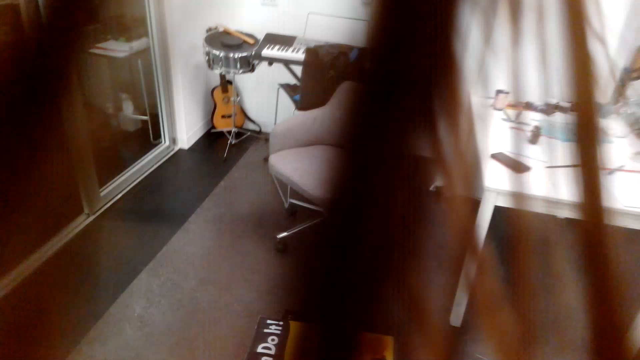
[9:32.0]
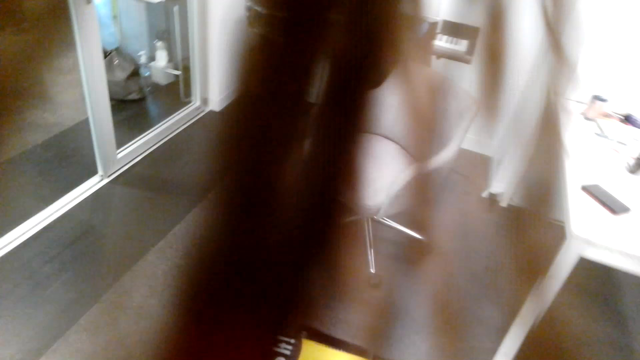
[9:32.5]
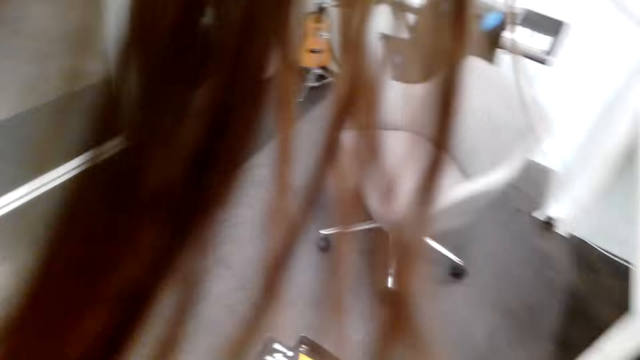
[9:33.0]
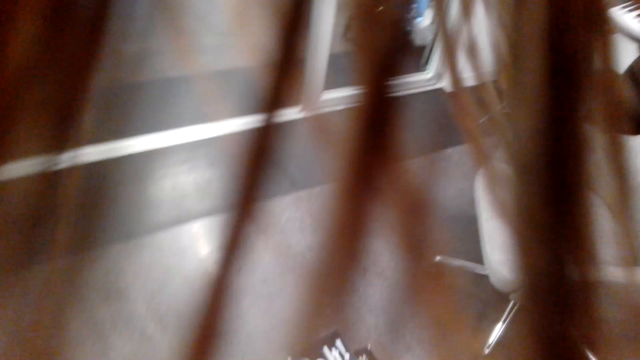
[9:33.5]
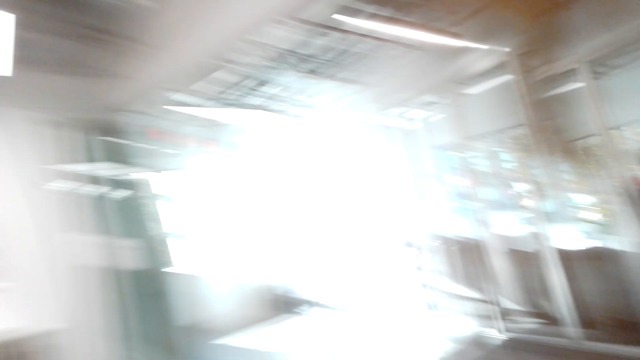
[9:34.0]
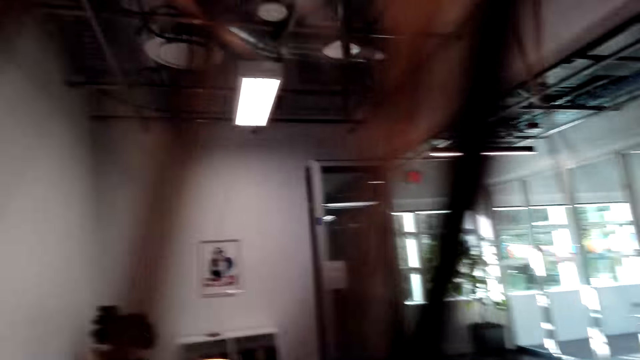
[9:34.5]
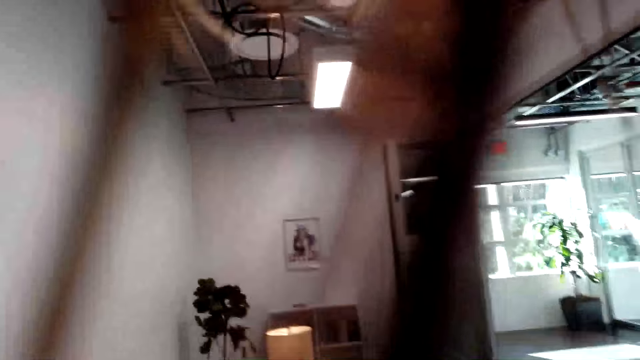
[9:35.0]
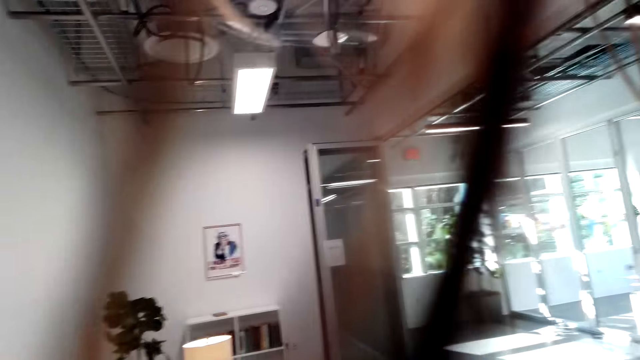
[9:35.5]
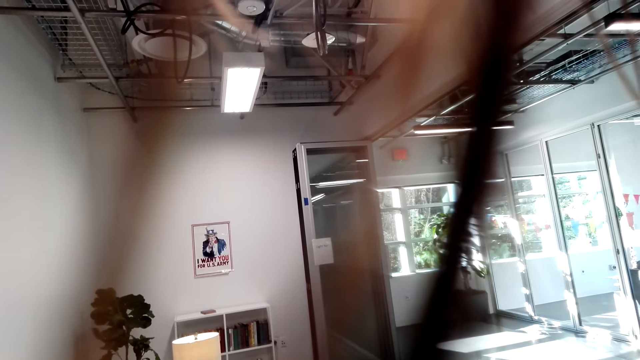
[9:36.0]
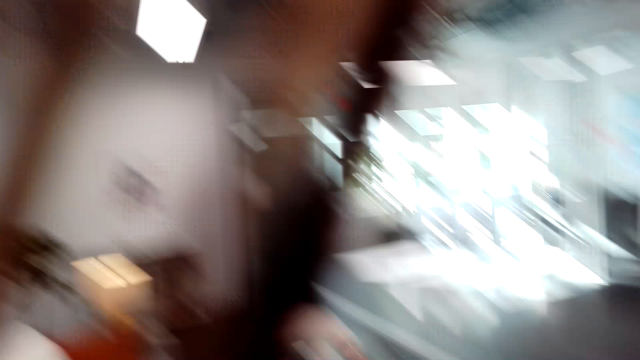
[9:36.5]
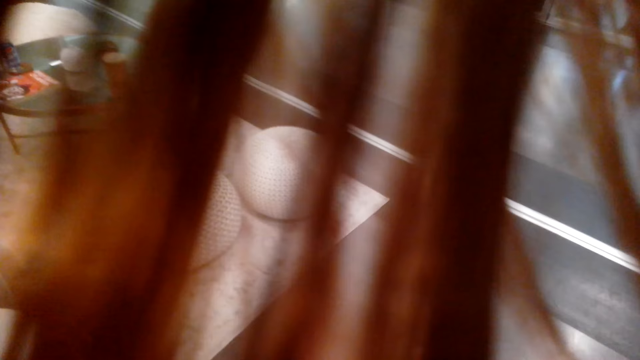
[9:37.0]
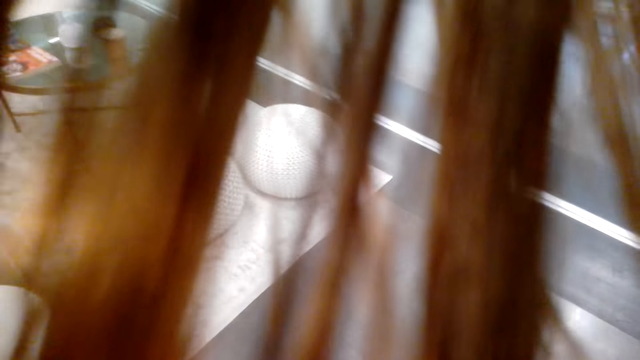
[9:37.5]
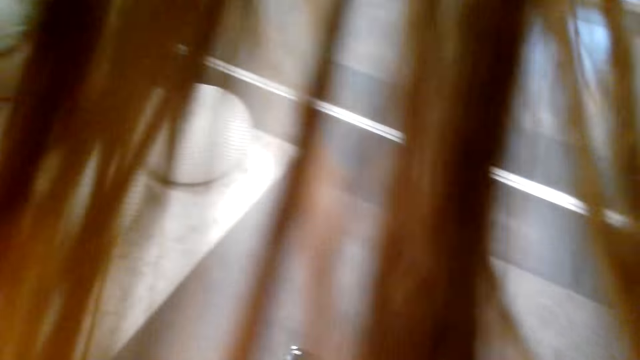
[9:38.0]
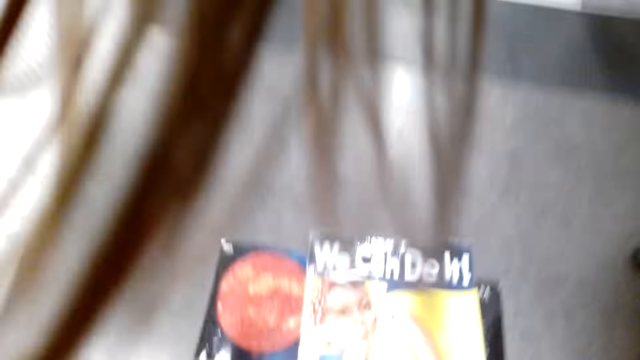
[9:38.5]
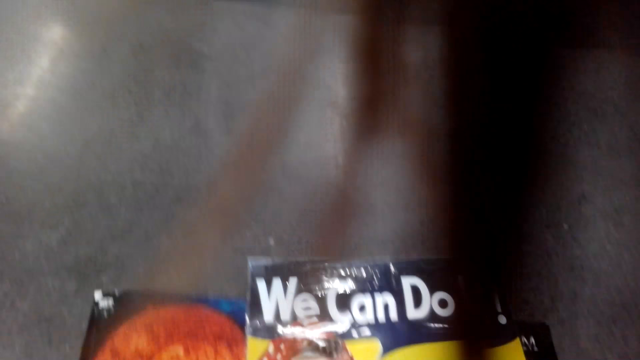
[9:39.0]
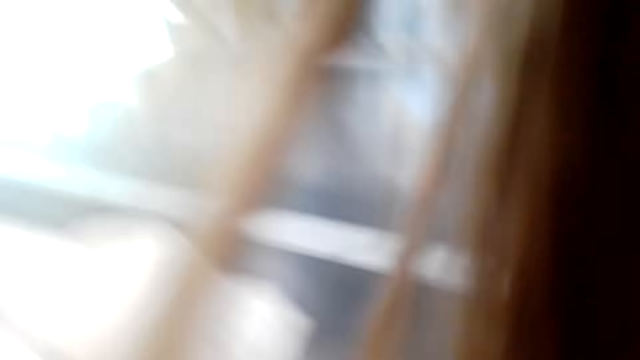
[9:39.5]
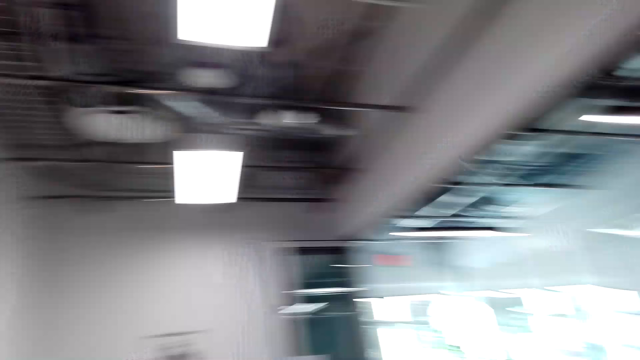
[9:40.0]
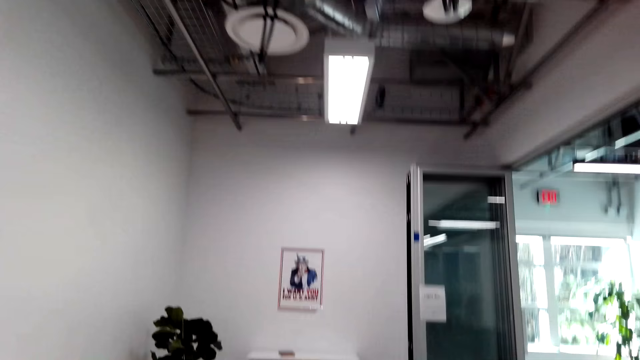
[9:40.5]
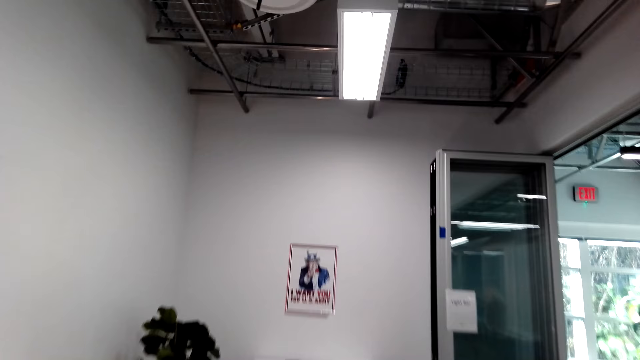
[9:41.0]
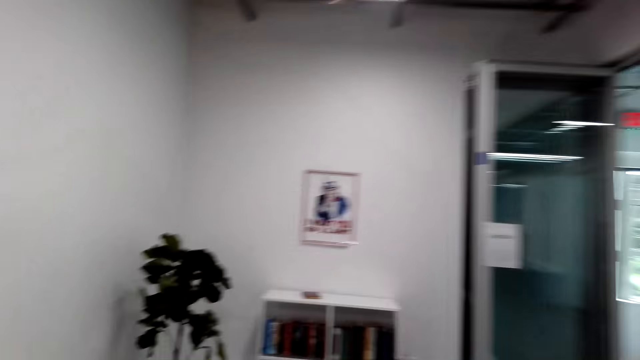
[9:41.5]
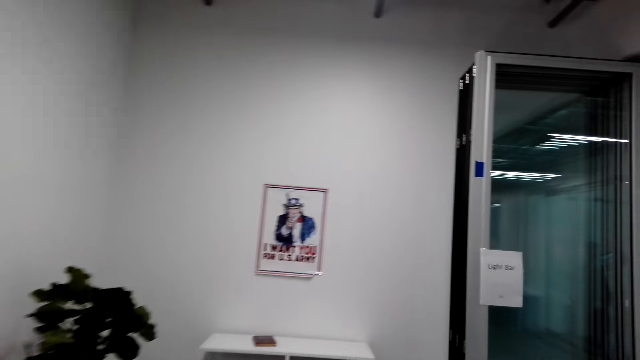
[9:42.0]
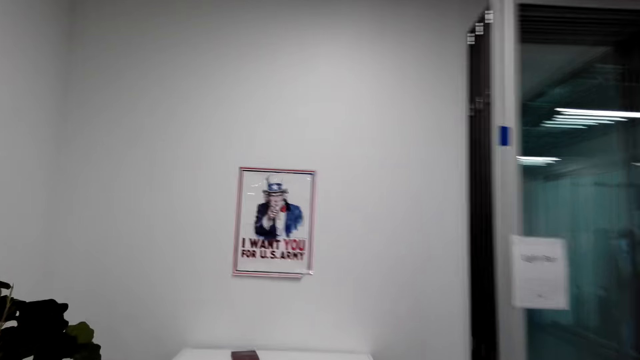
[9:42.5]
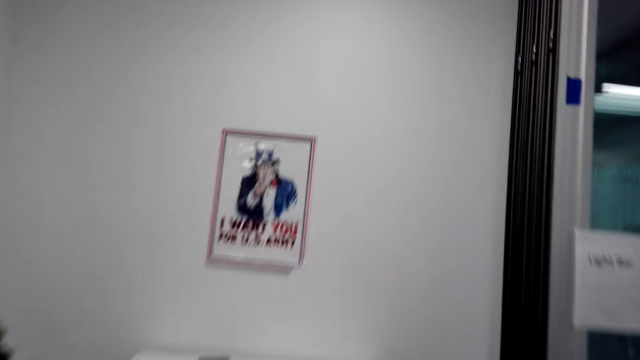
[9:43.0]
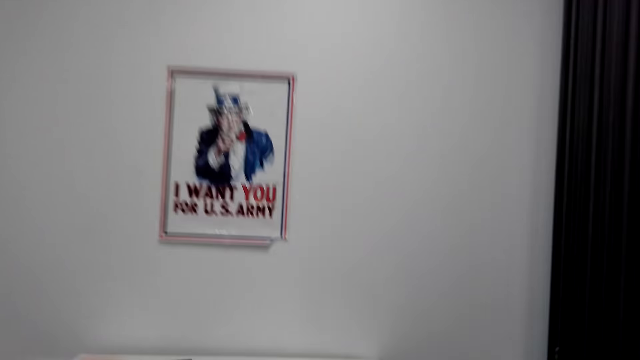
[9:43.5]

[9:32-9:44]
The camera wearer takes wallpaper on the floor. They pick up a paper roll from the floor.

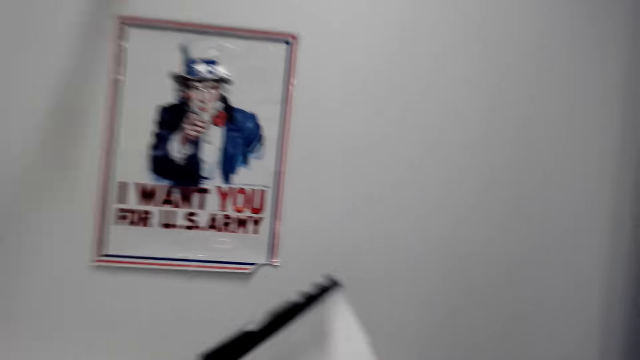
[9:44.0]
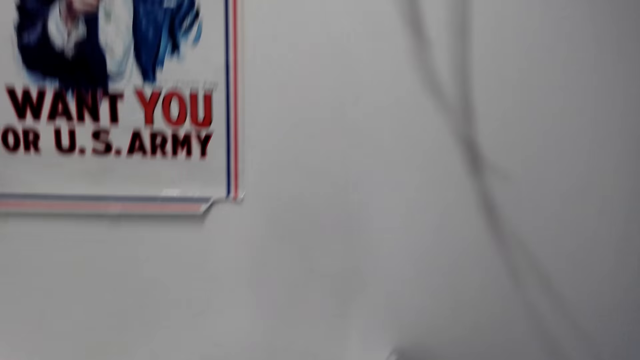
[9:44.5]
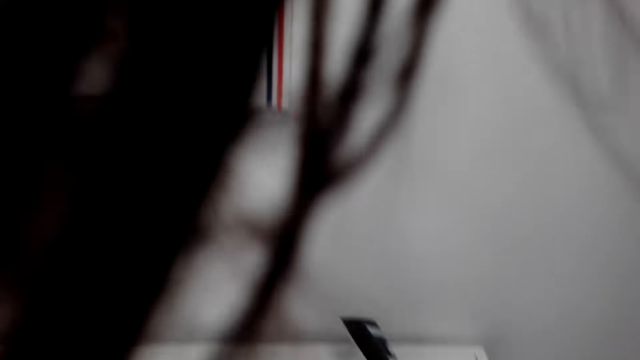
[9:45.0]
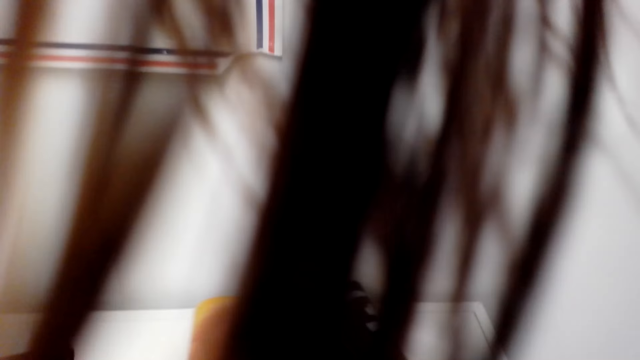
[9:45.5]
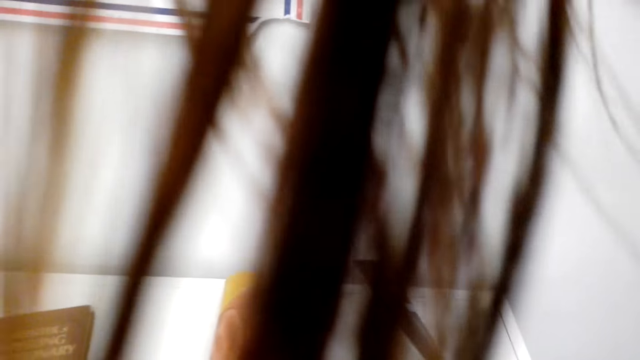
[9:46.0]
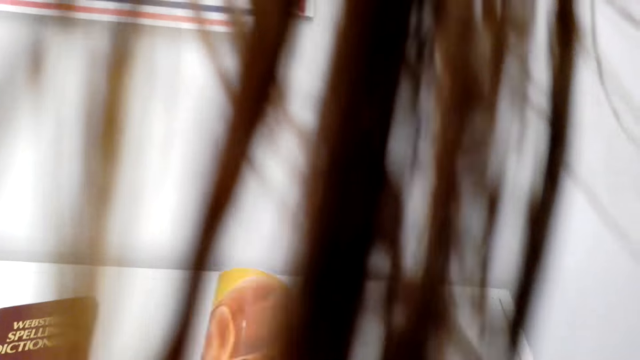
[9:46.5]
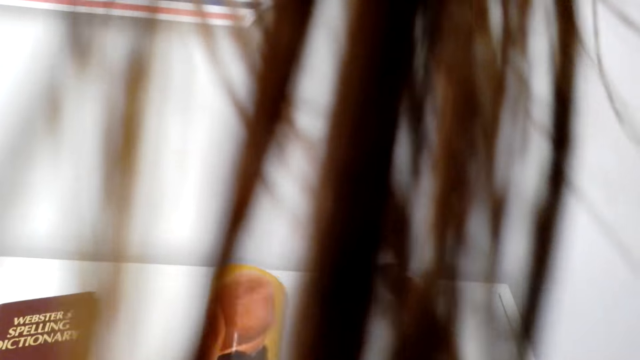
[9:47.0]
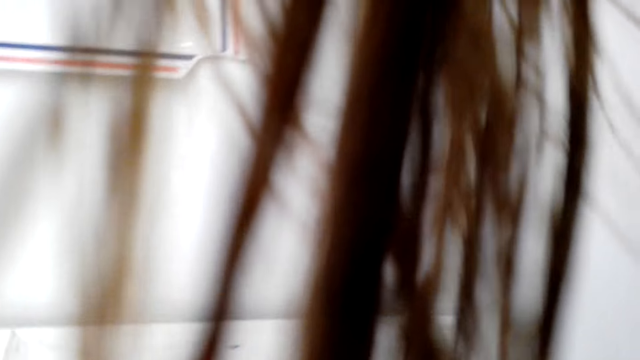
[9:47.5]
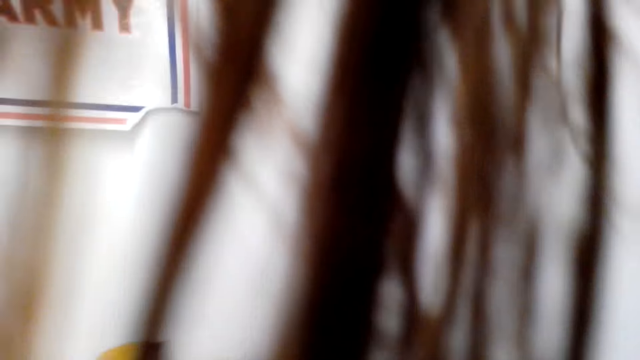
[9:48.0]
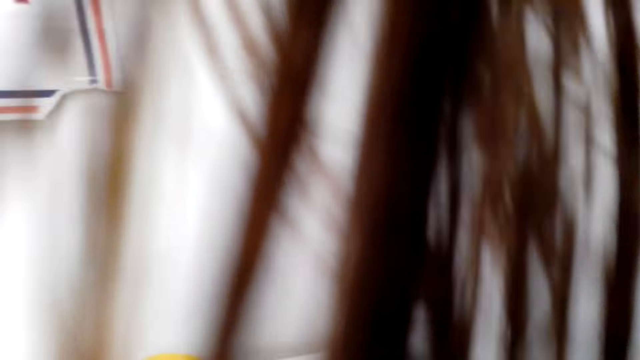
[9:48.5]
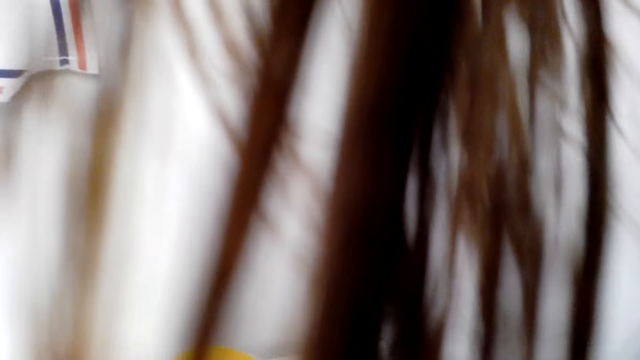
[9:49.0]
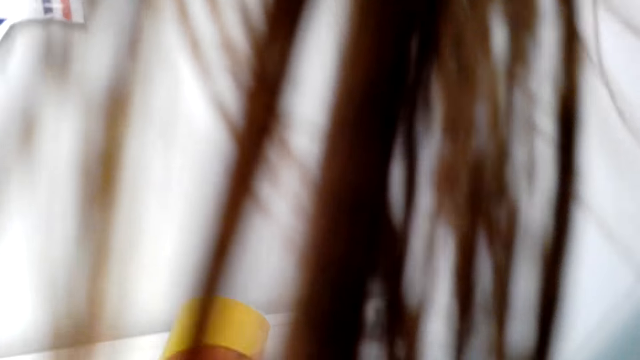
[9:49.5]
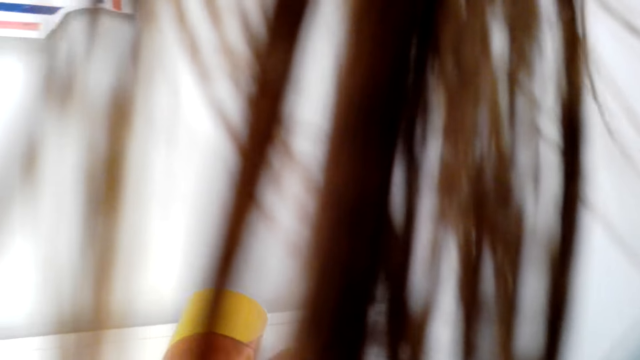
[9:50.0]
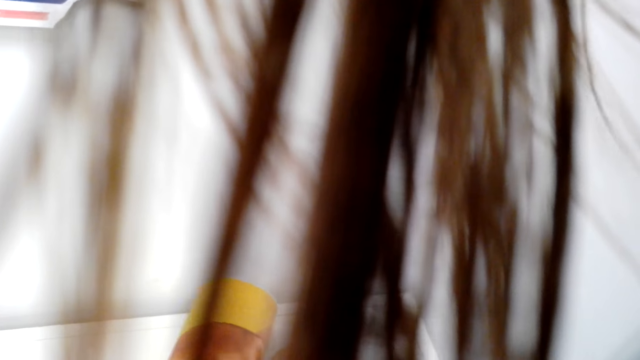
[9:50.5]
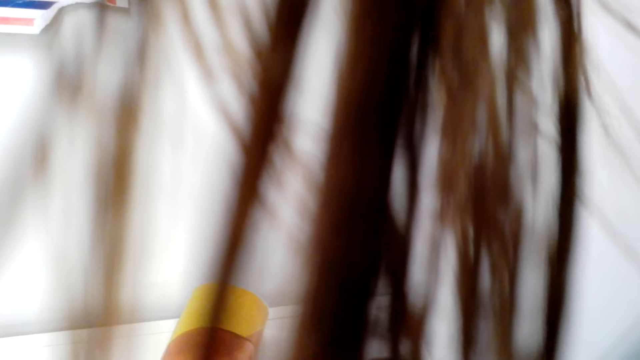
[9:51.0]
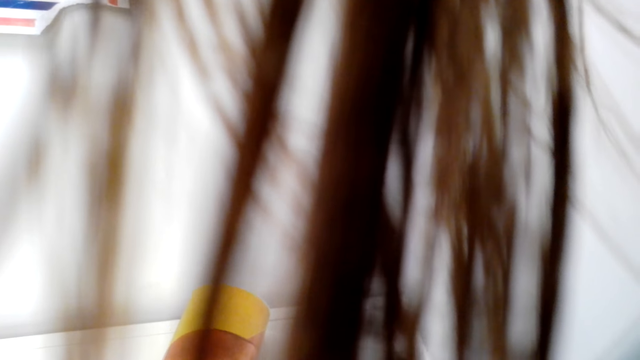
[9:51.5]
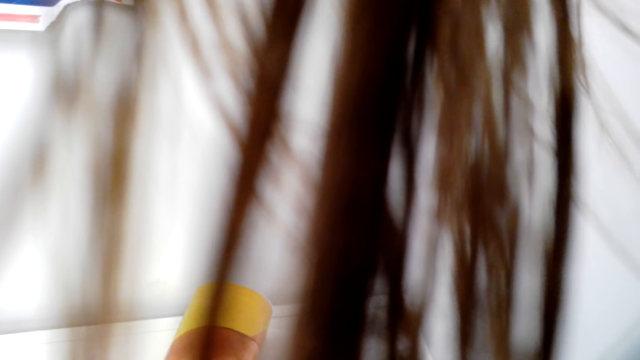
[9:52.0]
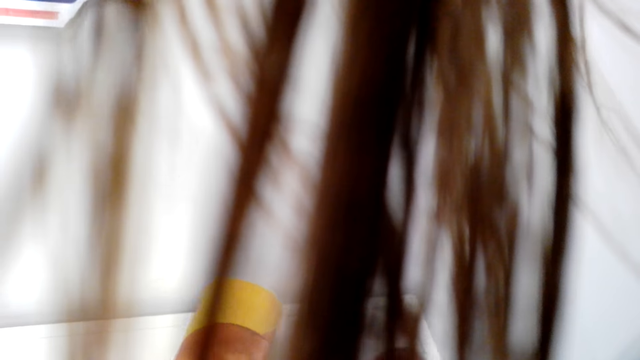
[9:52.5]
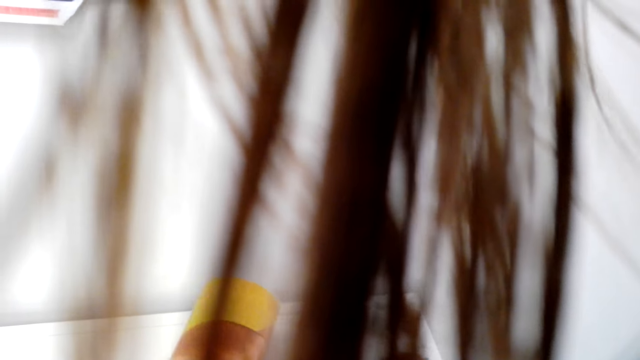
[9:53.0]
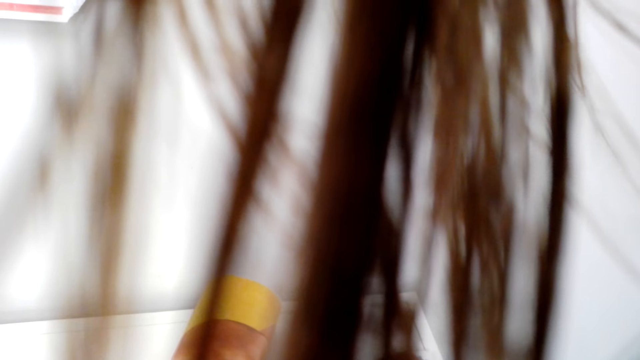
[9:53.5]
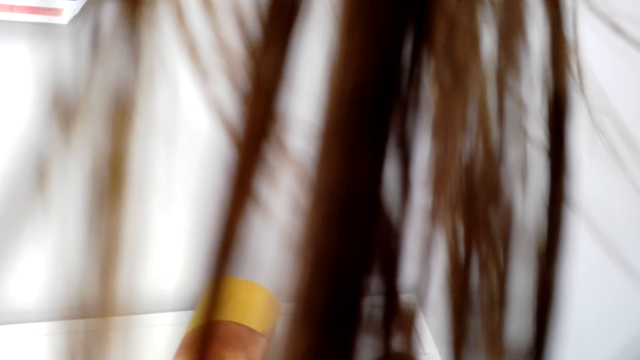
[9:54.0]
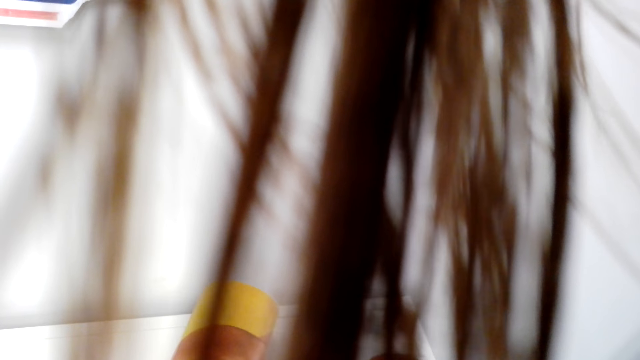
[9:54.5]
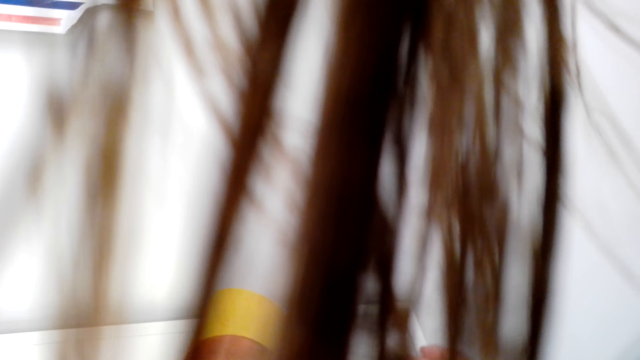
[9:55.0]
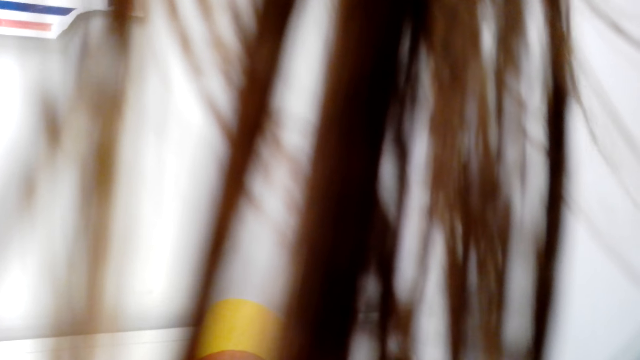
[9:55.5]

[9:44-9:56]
The camera wearer puts the paper roll on the bookshelf. They stick sellotape on the roll paper.
